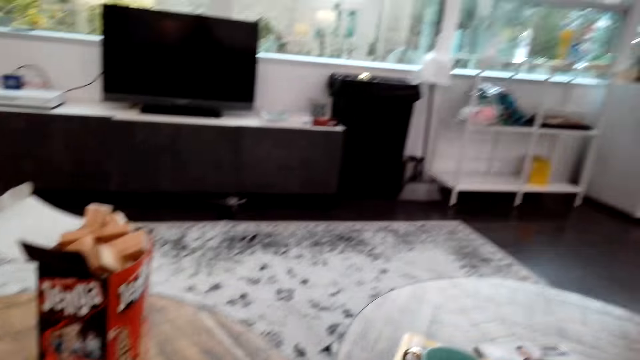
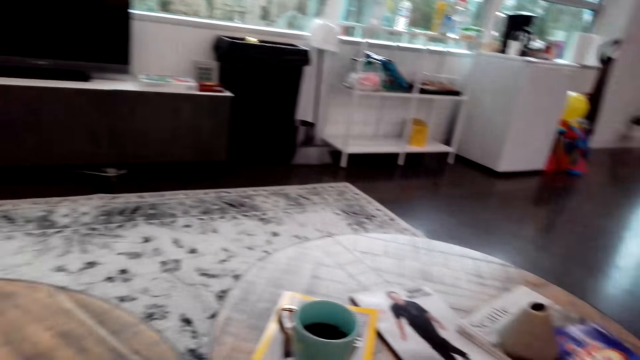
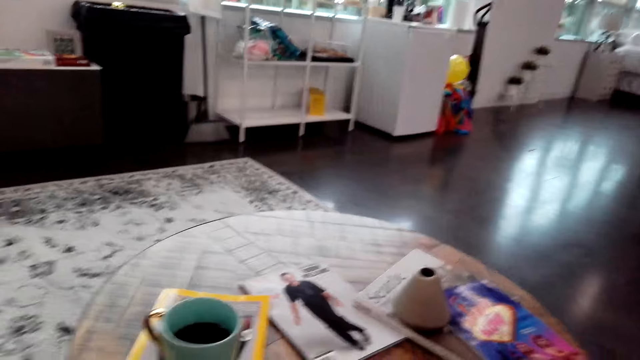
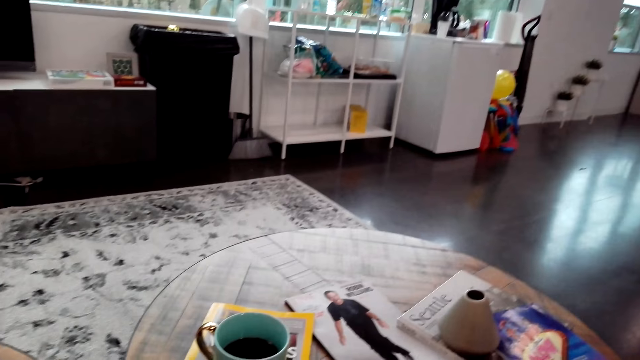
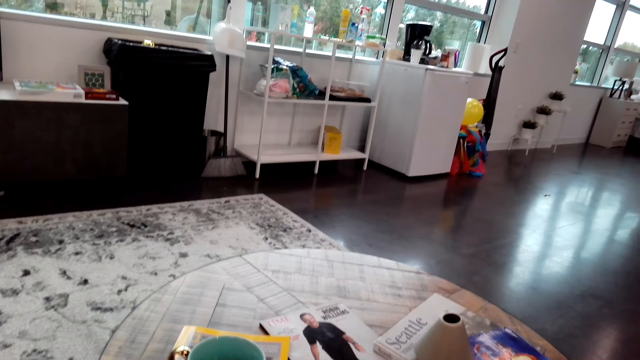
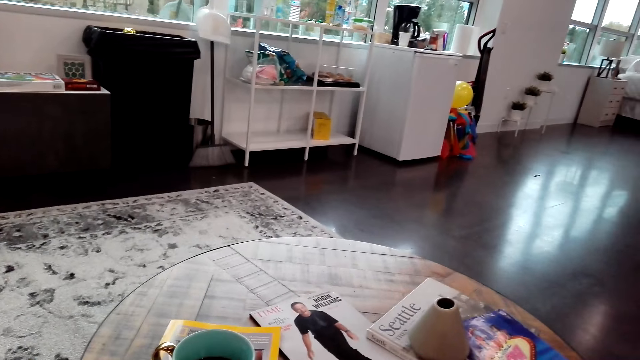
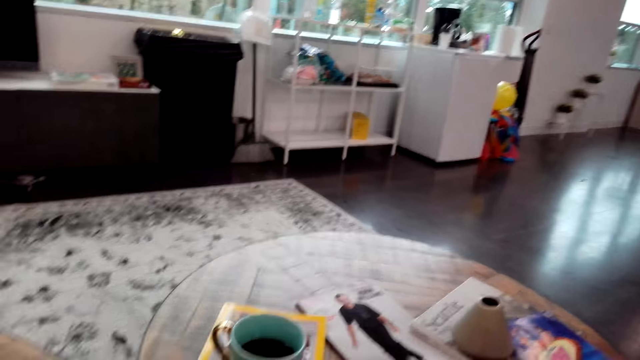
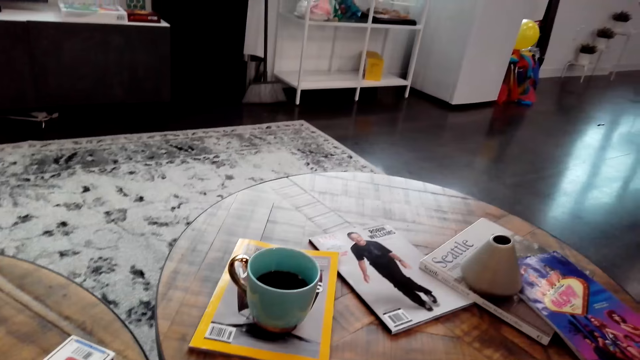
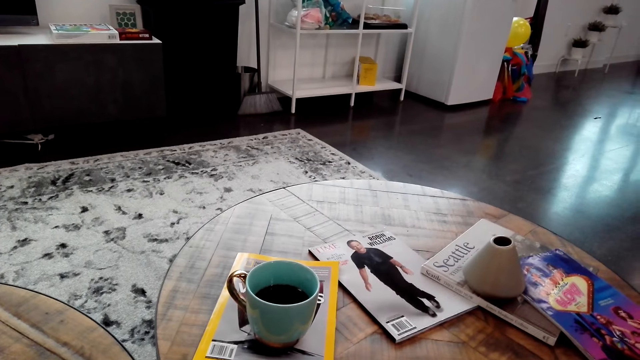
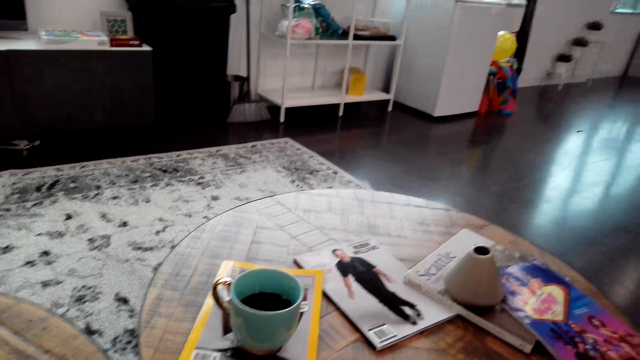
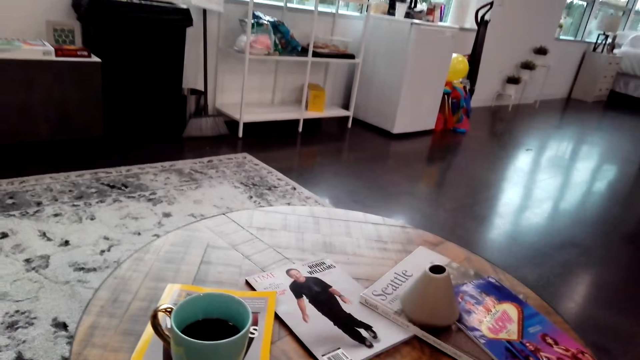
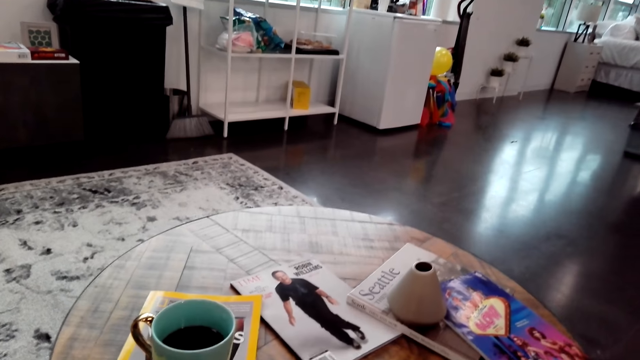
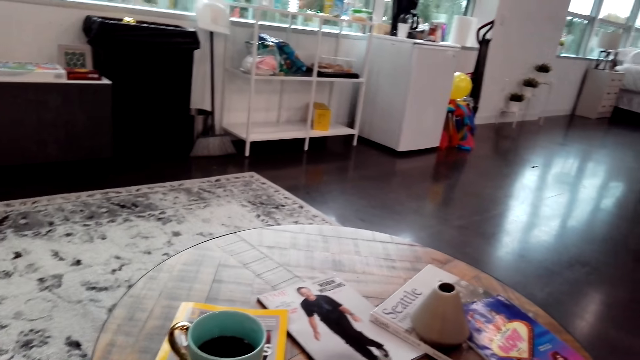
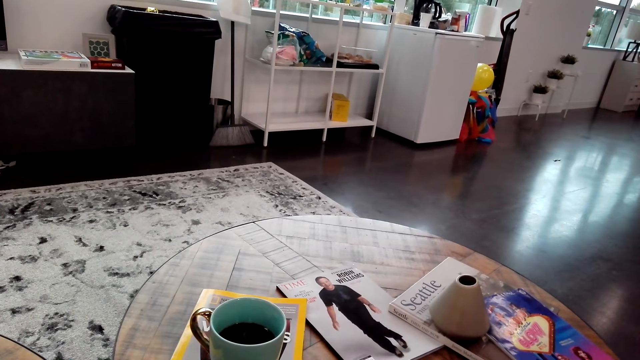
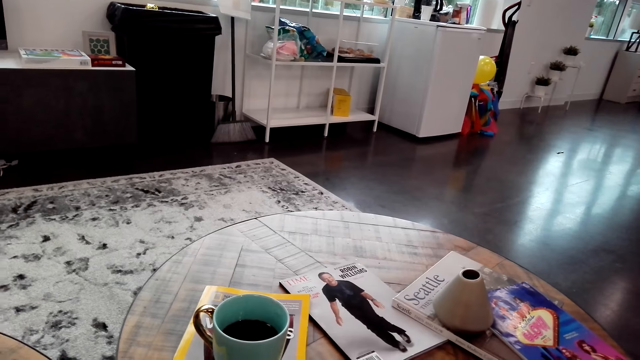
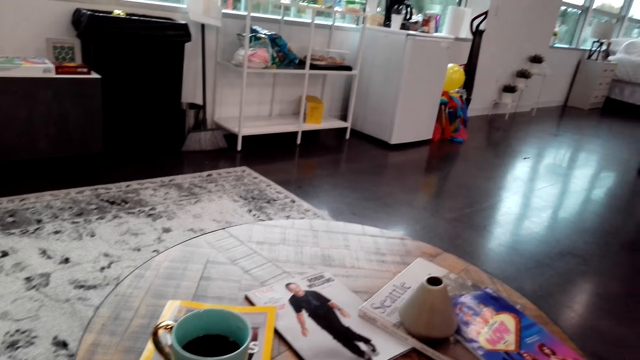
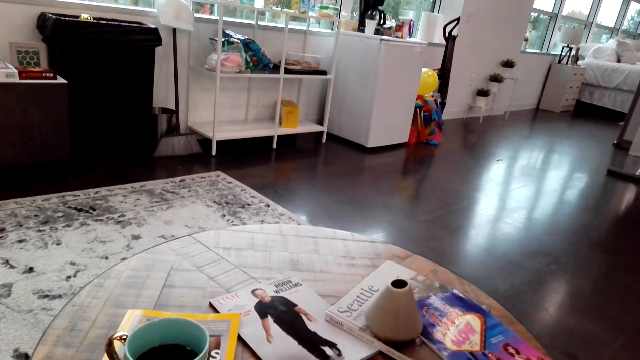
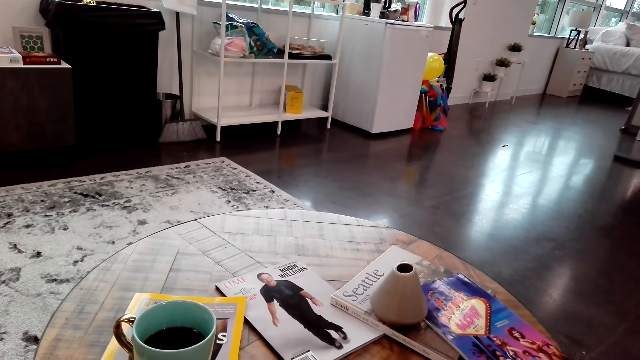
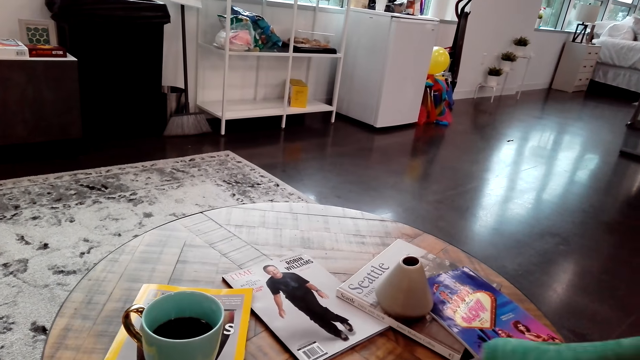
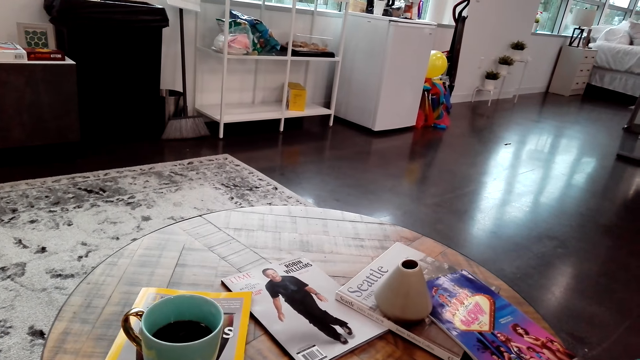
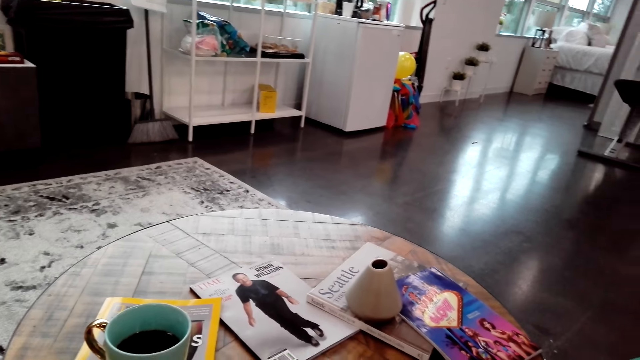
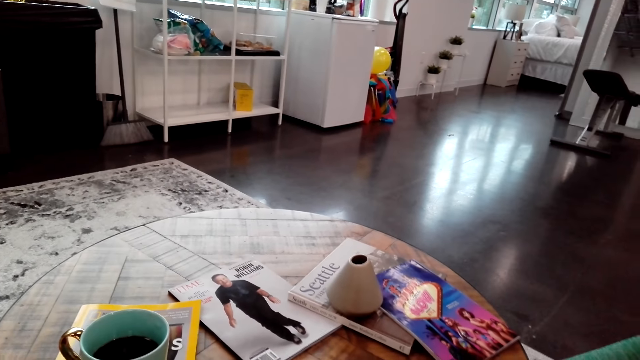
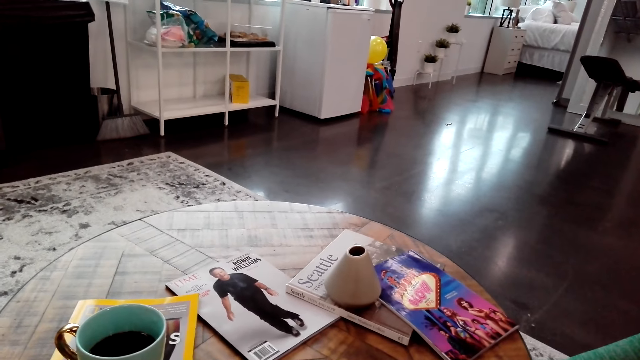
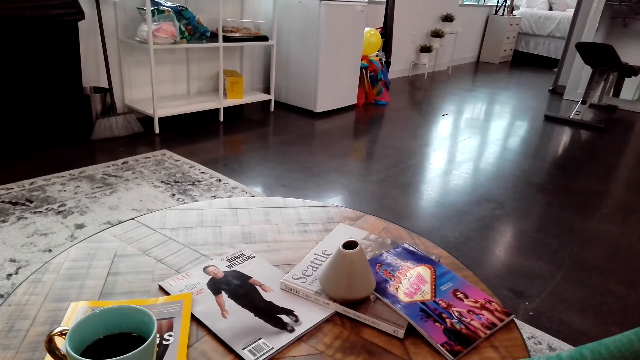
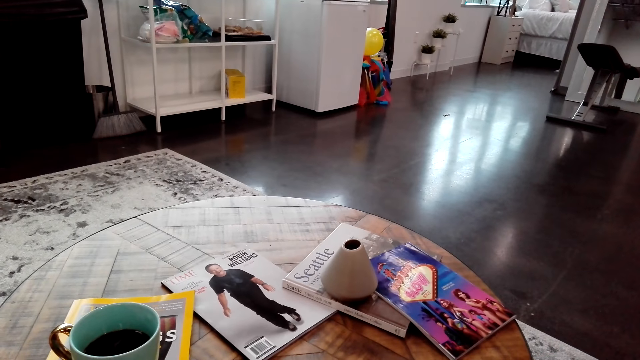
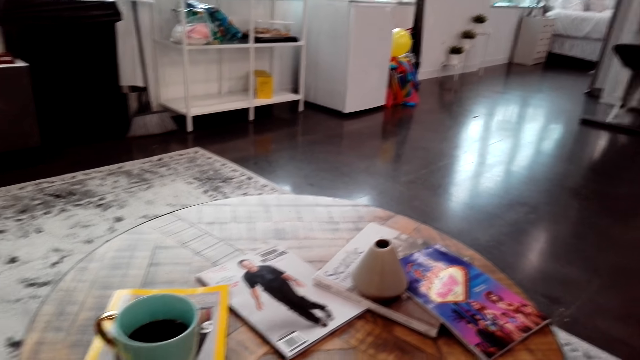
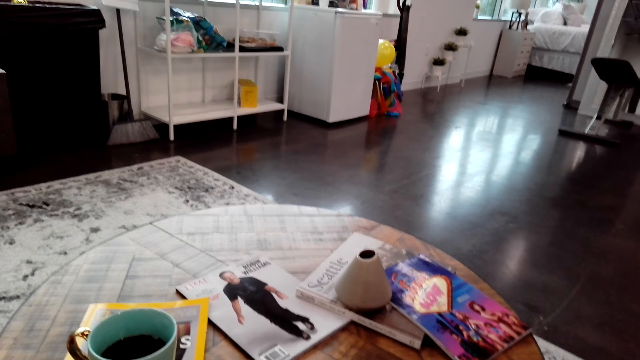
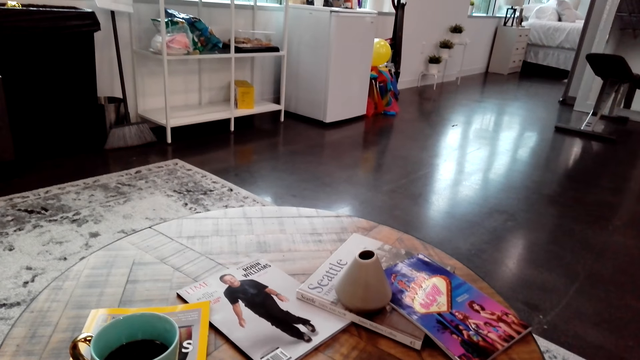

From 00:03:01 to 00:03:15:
The camera wearer looks around. A woman speaks to the camera wearer.

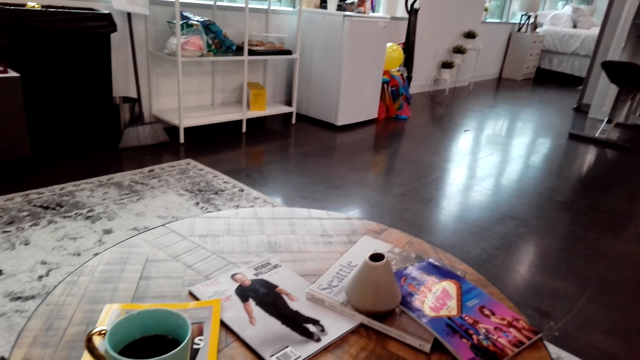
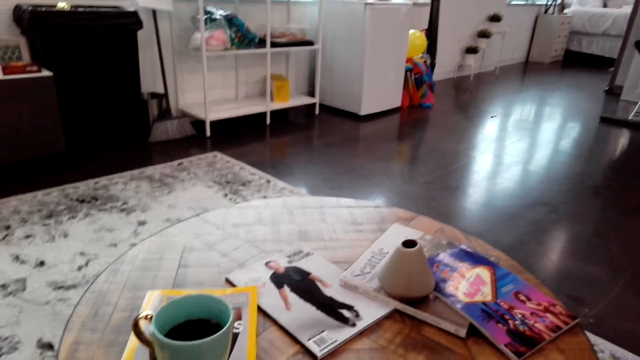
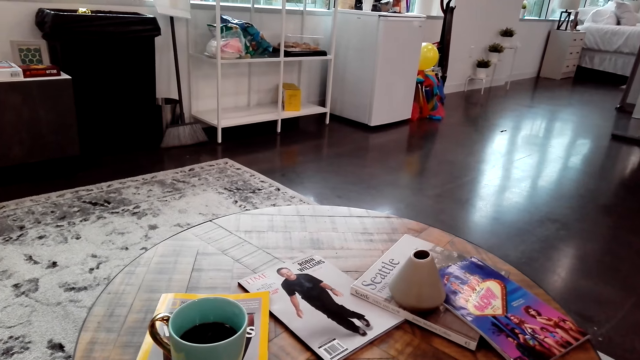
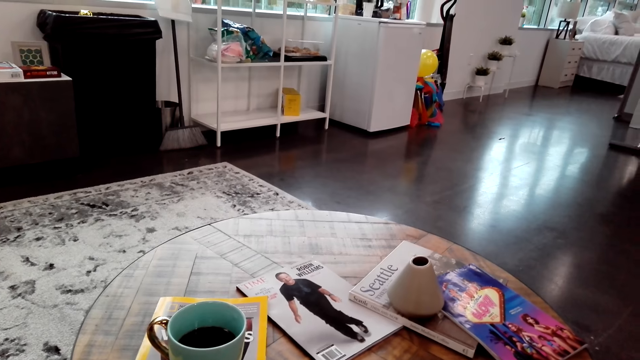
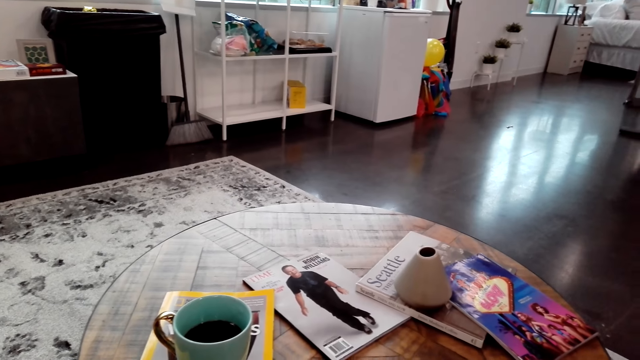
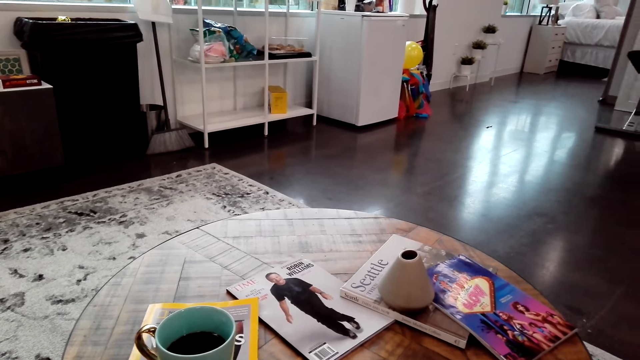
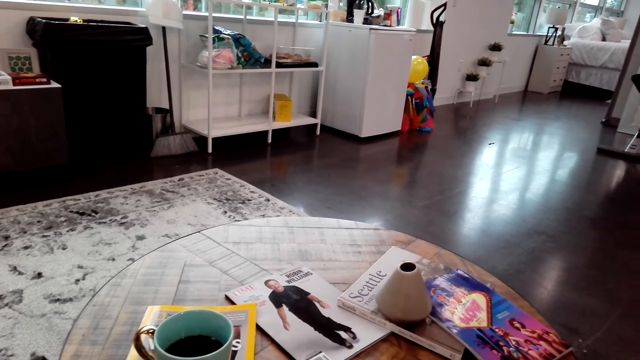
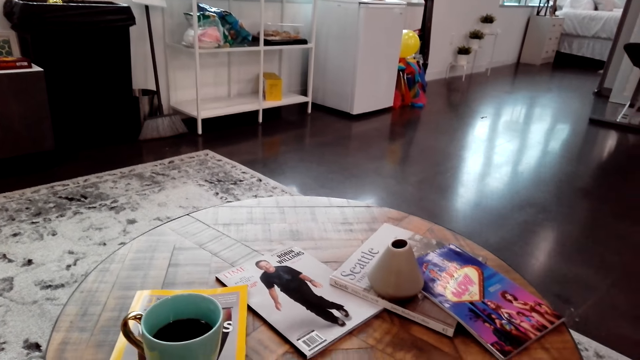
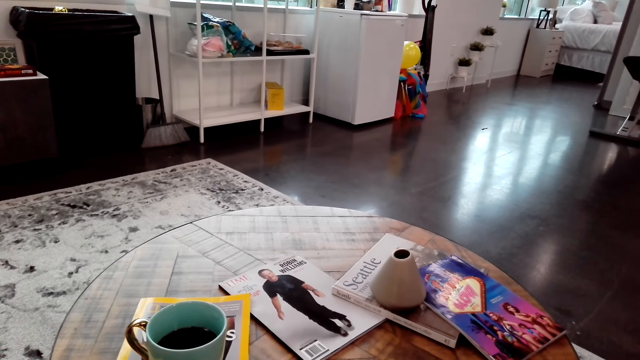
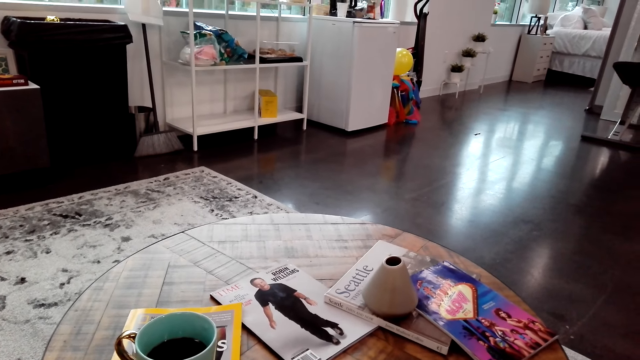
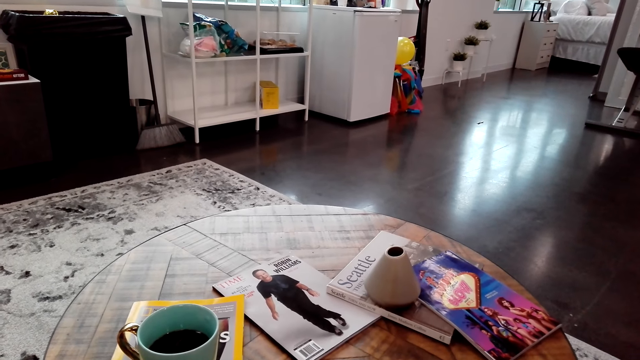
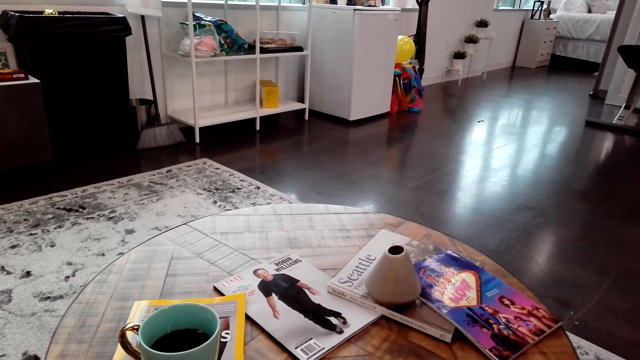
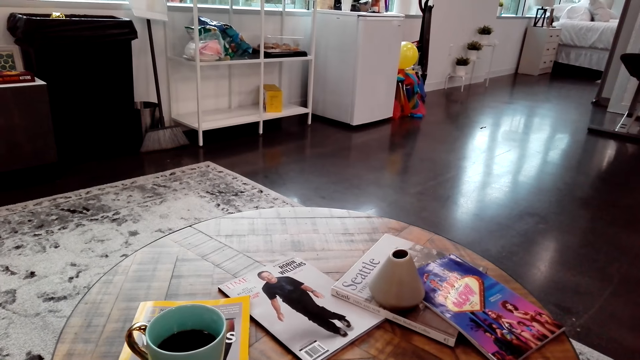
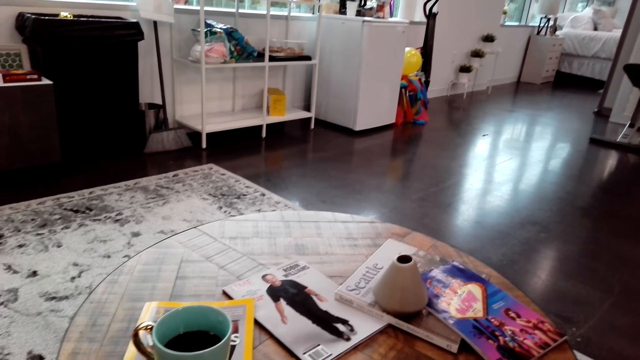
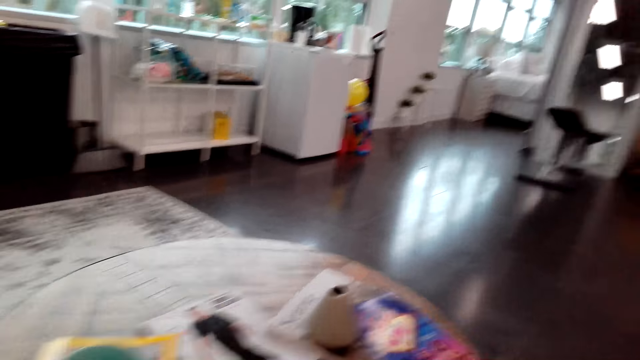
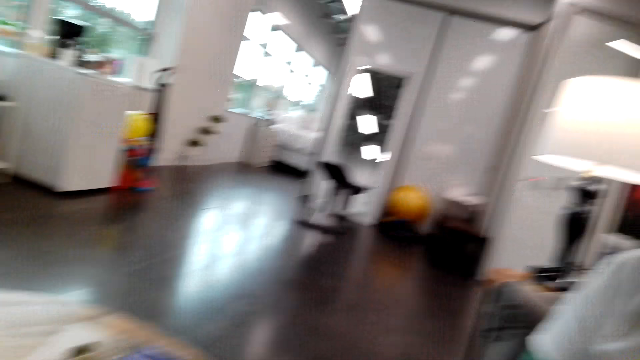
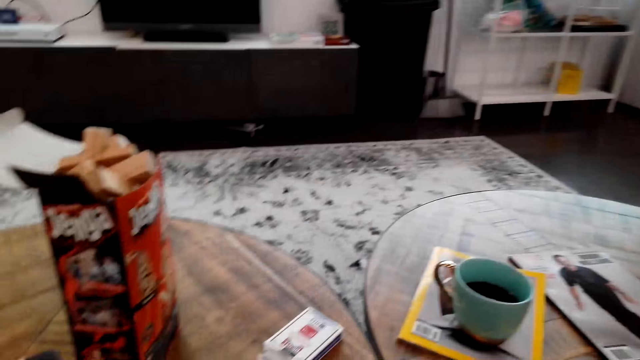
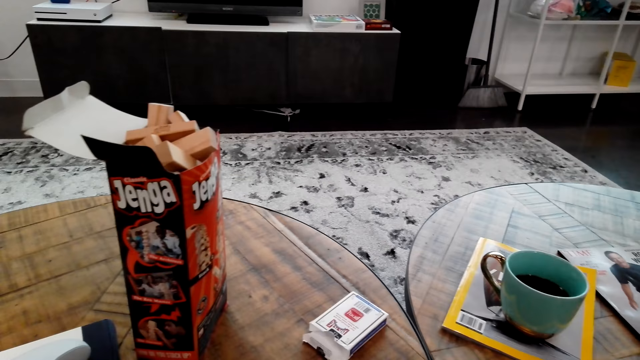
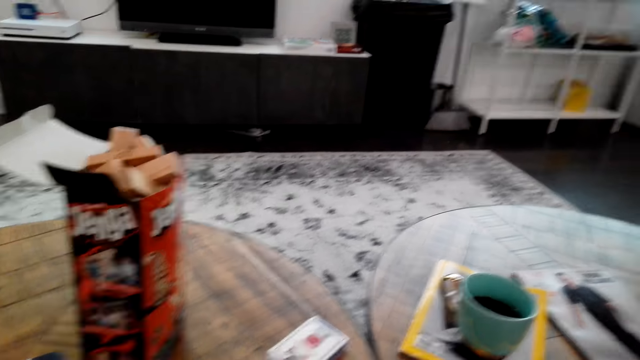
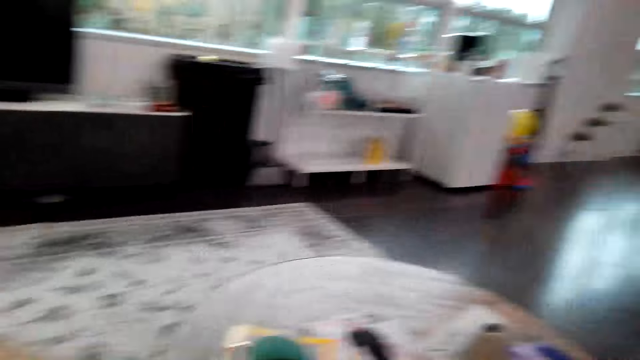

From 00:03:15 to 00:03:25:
The camera wearer speaks to the woman. He moves his head from side to side.
